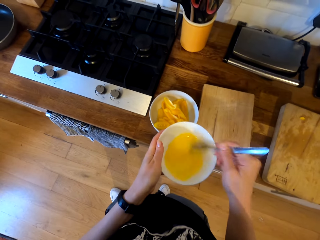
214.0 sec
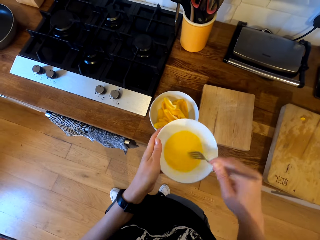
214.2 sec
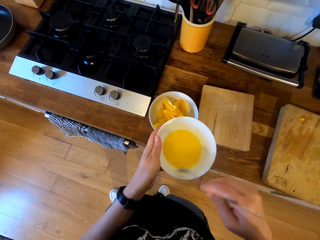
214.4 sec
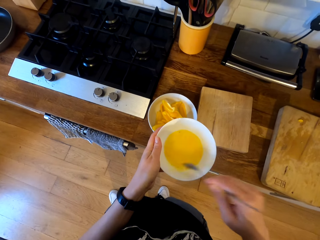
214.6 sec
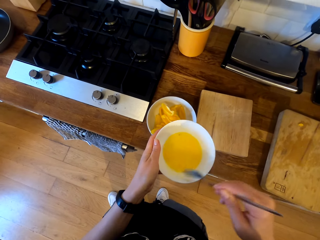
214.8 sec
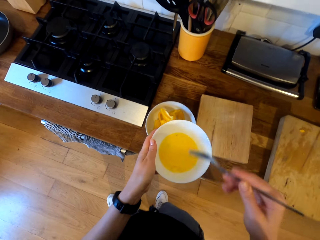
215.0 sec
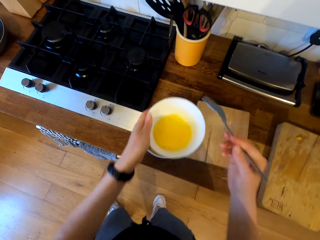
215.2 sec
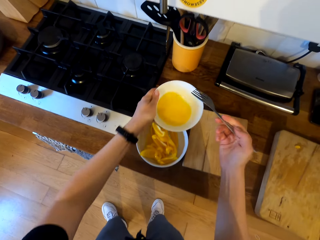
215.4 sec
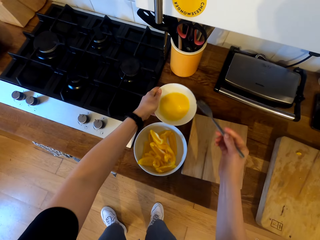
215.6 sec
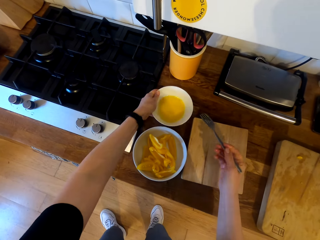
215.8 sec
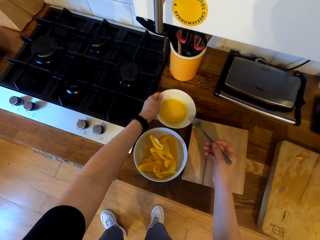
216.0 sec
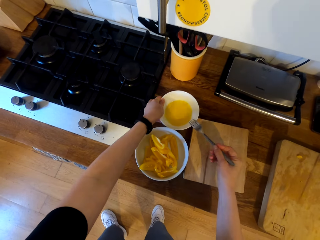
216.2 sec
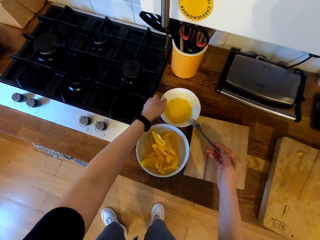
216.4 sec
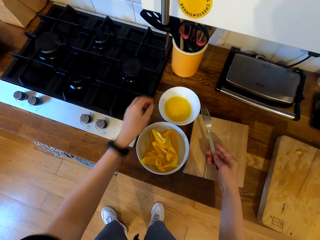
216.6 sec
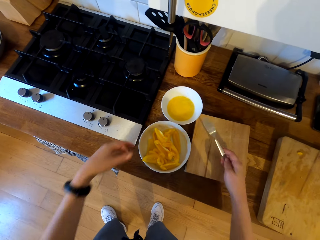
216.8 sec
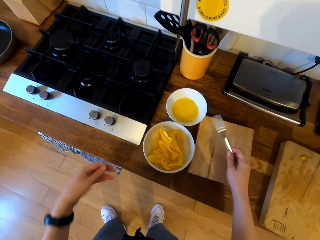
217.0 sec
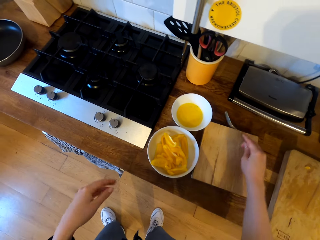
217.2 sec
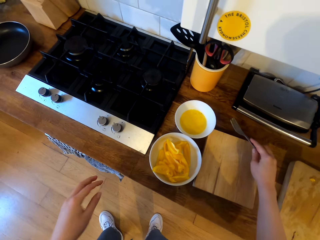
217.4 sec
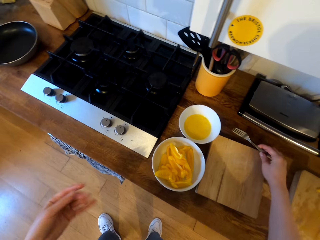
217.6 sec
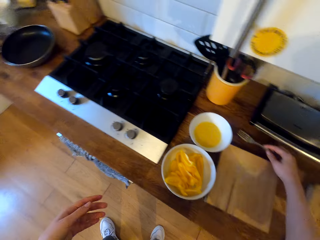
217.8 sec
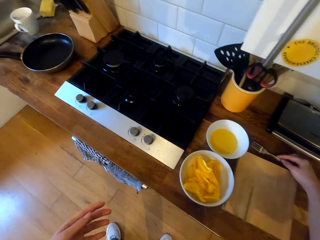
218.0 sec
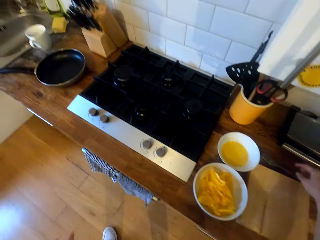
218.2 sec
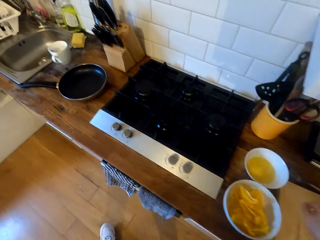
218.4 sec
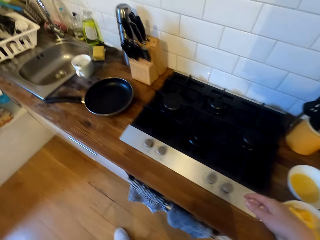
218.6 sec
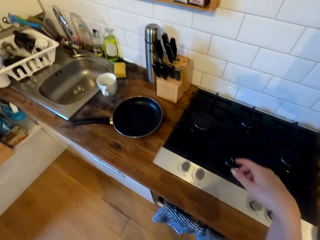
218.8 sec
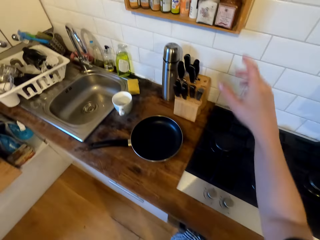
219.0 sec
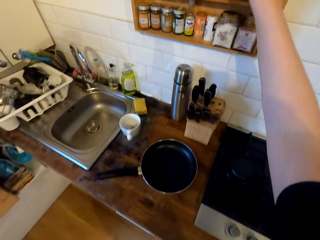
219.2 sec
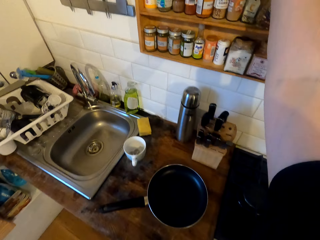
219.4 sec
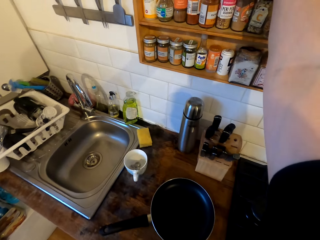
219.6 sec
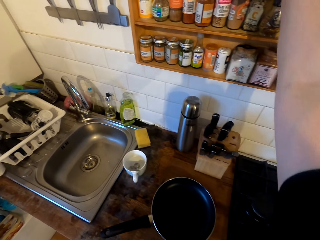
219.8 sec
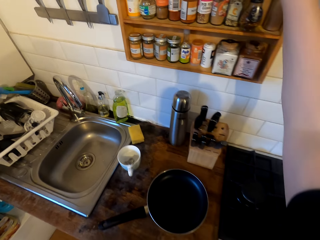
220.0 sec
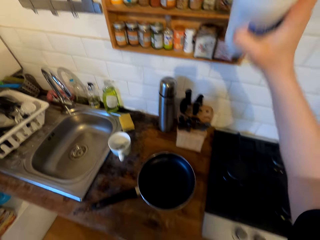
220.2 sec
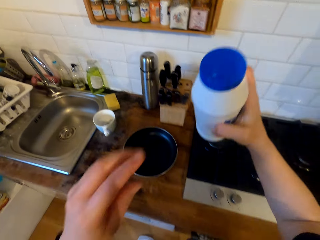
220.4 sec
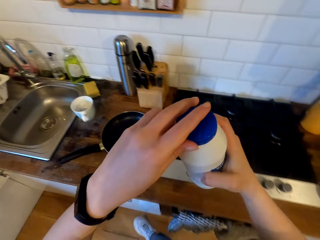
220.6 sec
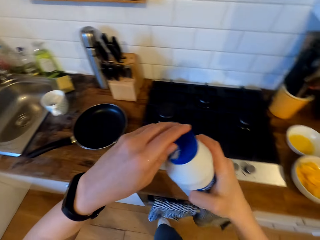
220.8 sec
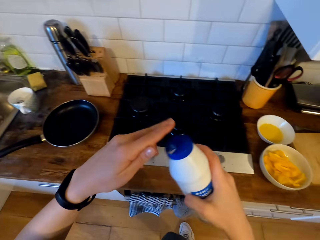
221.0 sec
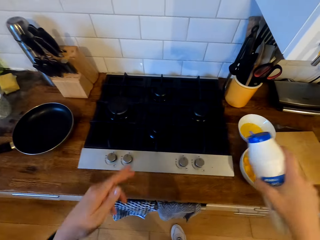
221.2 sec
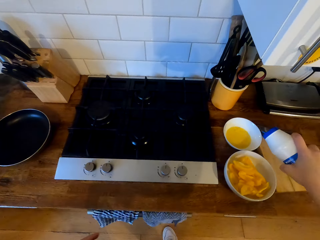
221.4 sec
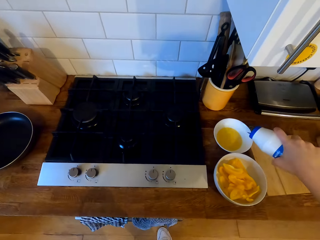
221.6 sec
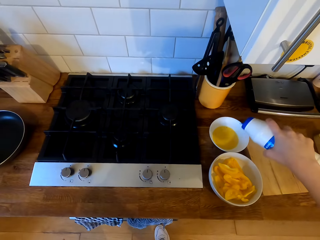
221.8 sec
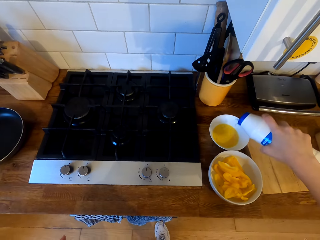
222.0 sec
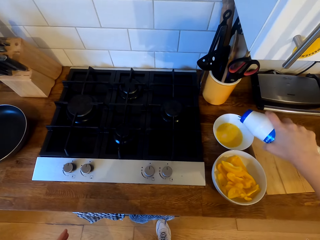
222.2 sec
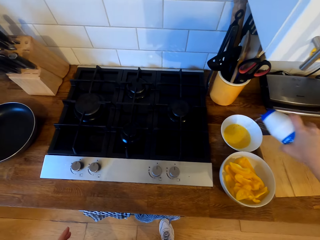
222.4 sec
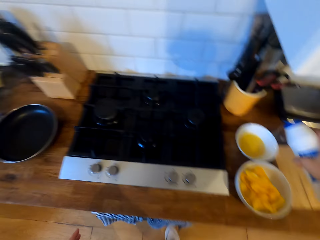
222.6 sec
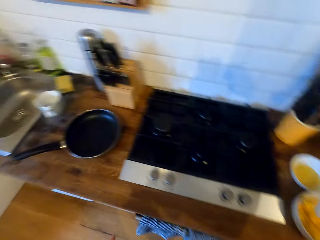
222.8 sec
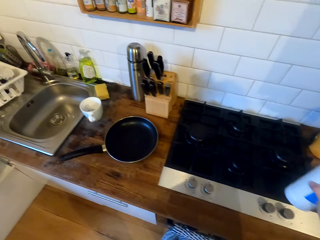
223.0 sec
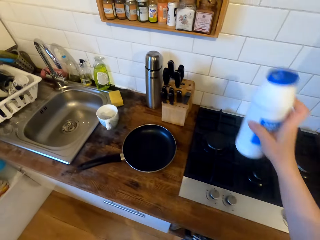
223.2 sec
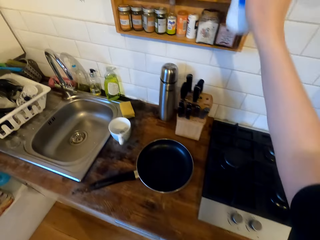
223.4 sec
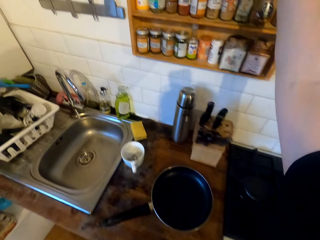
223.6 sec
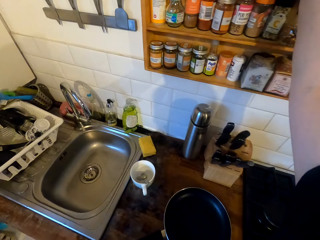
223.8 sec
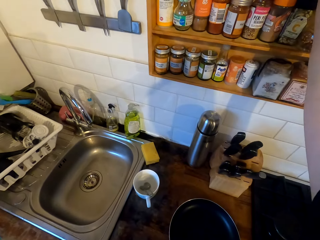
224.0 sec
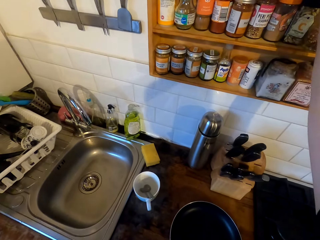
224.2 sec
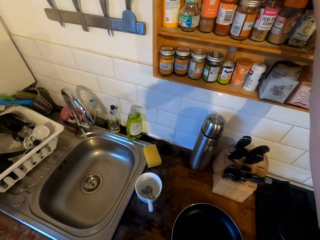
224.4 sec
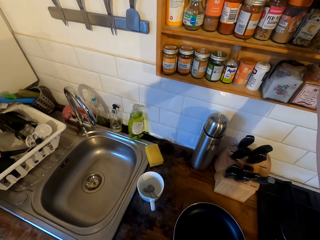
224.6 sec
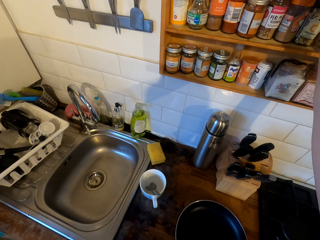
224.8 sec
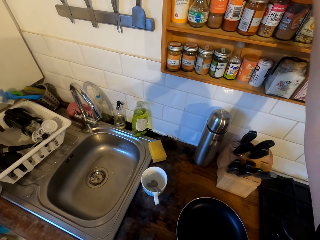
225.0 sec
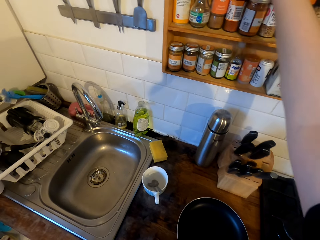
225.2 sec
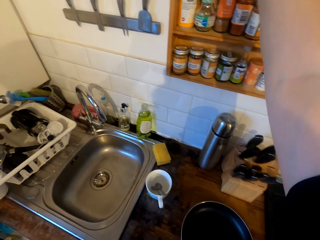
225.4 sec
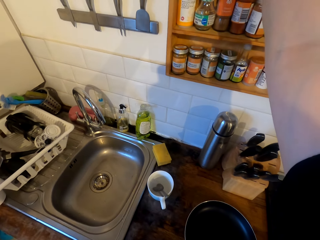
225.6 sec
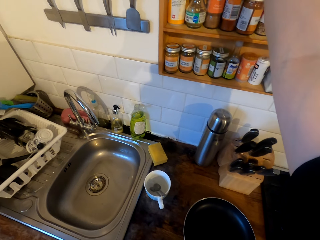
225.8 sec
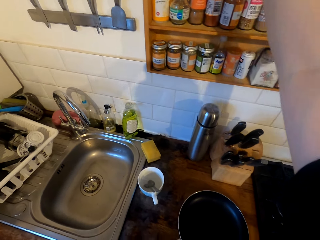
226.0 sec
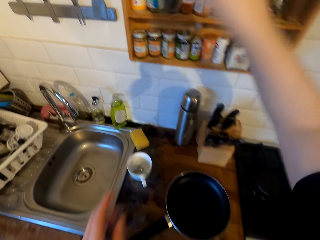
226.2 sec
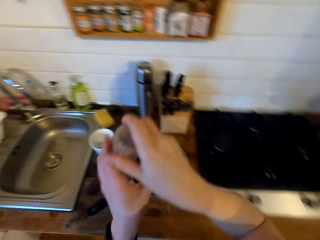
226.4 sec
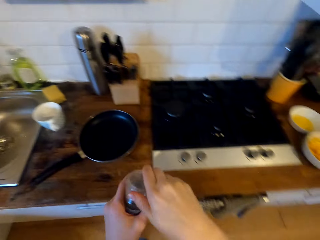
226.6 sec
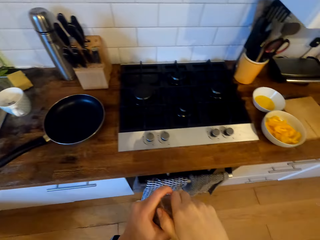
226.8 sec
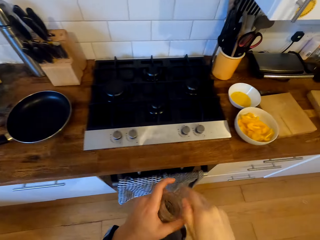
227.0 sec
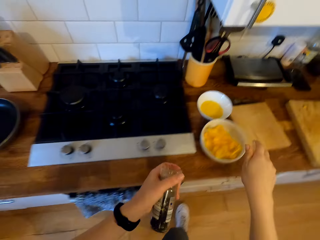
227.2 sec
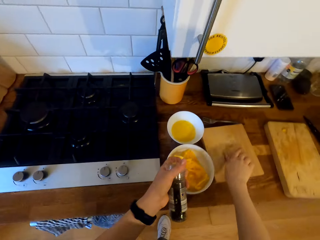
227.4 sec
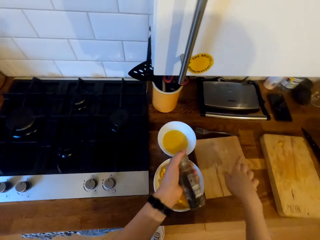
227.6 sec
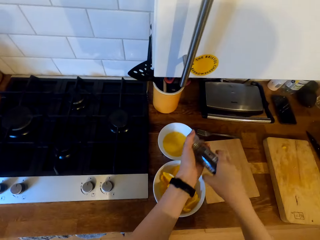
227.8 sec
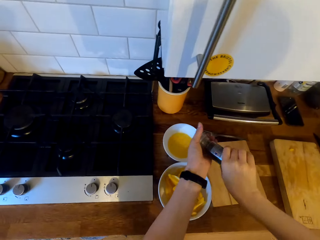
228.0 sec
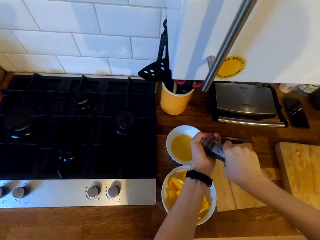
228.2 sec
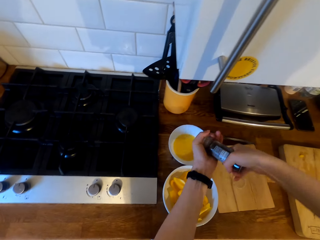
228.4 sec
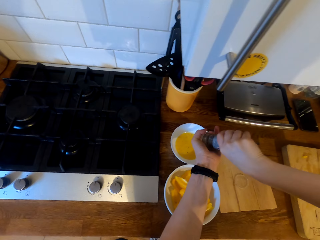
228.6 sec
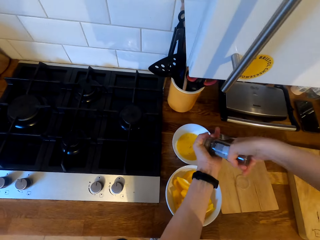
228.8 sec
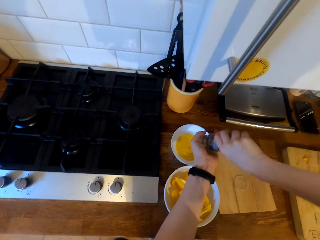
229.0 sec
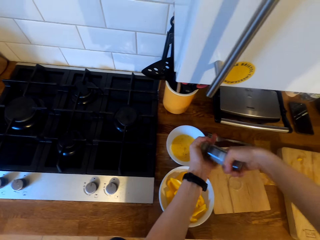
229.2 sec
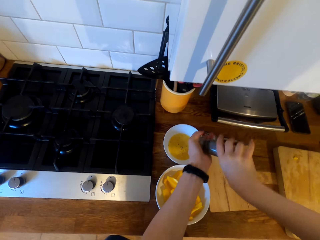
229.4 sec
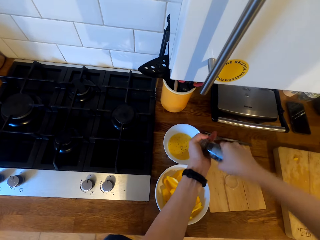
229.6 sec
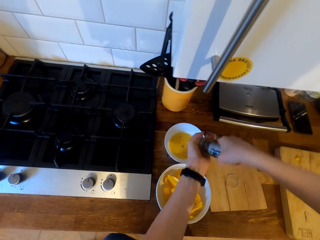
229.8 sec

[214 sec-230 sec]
The camera wearer places the bowl on the cabinet top. They place the fork on the cabinet top. They walk in the kitchen. They pick the salt tin or plastic bottle from the cabinet. They open the tin cap. They season the egg with the salt. They move in the kitchen. They place the salt tin in the cabinet. They pick the ground black pepper bottle from the cabinet. They open the seal cover. They place the seal cover lid on the chopping board. They season the egg with the ground black pepper.

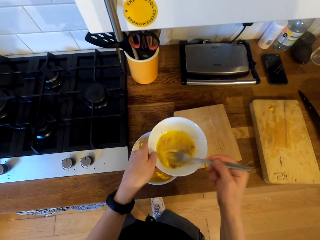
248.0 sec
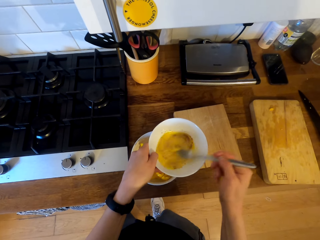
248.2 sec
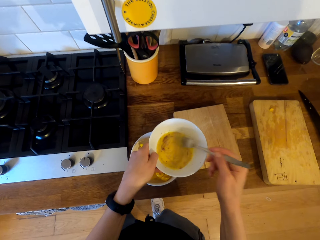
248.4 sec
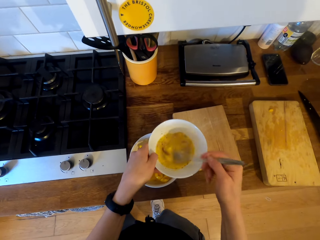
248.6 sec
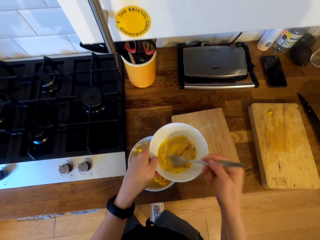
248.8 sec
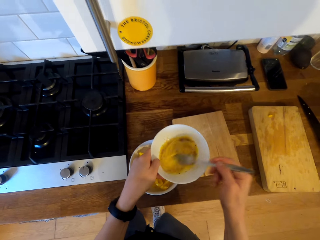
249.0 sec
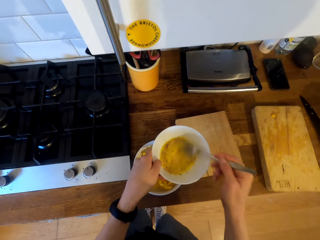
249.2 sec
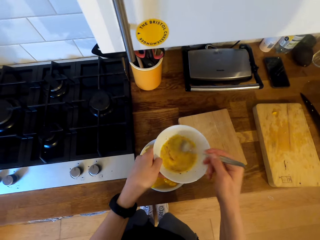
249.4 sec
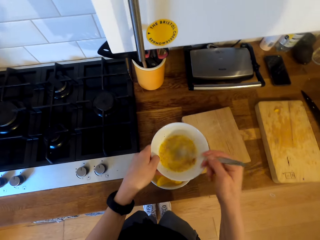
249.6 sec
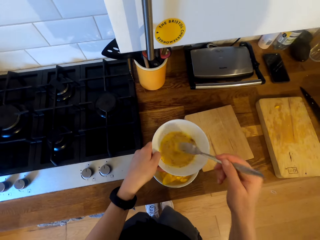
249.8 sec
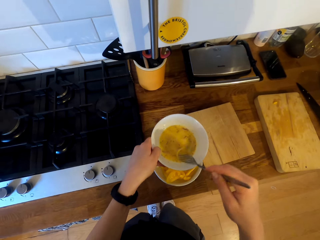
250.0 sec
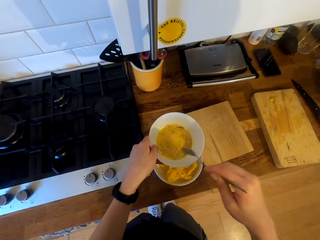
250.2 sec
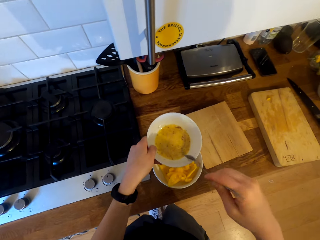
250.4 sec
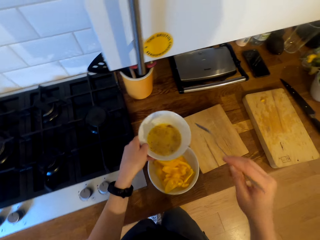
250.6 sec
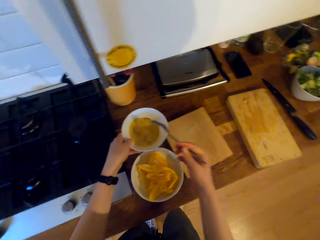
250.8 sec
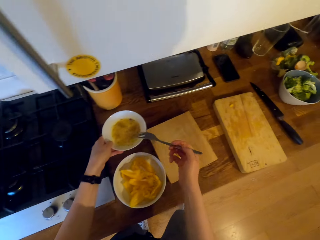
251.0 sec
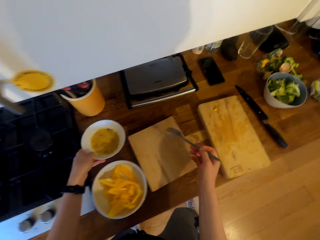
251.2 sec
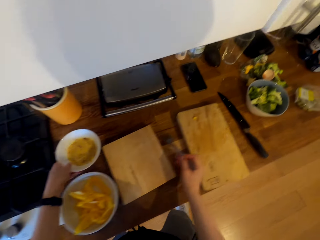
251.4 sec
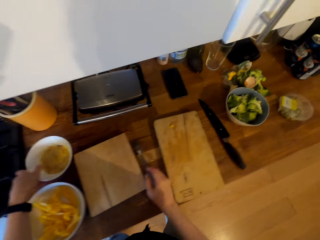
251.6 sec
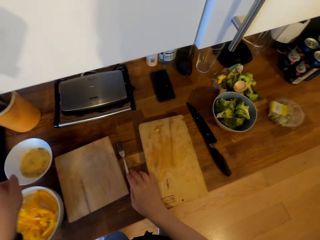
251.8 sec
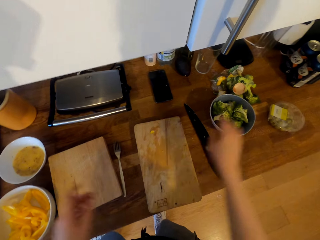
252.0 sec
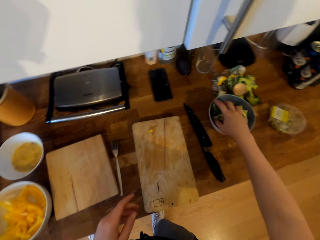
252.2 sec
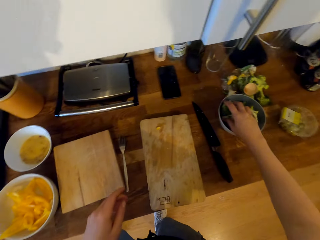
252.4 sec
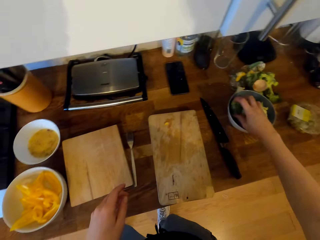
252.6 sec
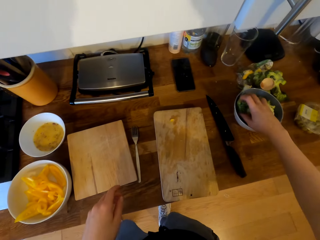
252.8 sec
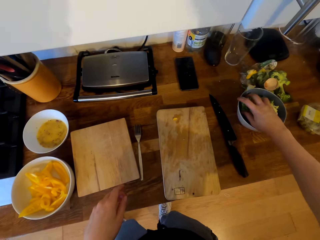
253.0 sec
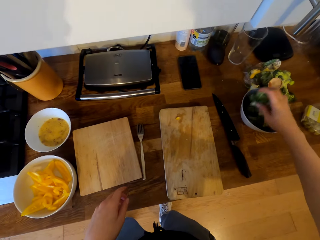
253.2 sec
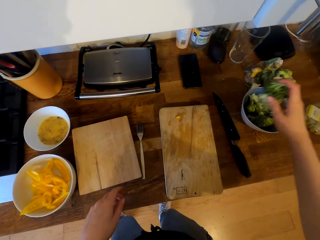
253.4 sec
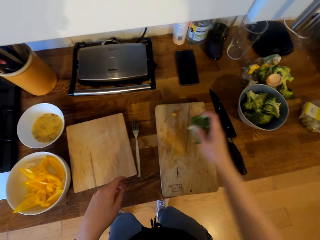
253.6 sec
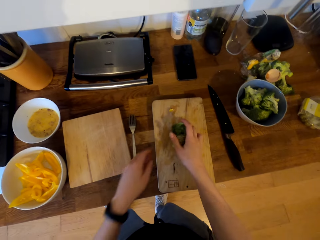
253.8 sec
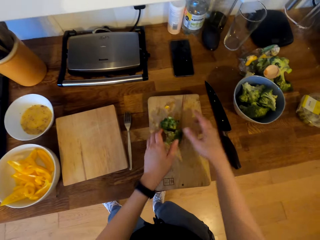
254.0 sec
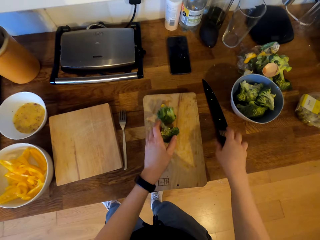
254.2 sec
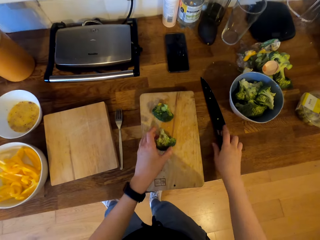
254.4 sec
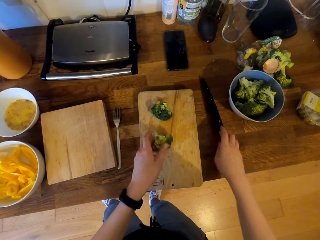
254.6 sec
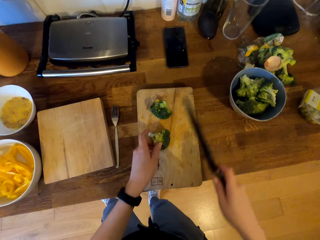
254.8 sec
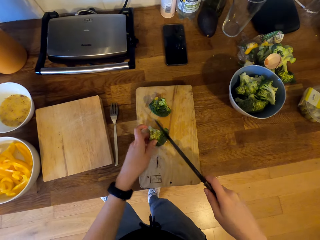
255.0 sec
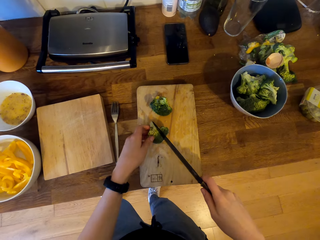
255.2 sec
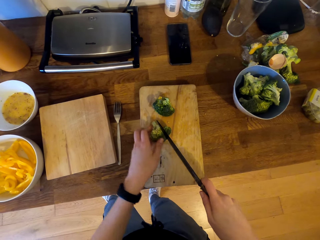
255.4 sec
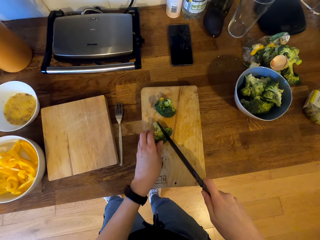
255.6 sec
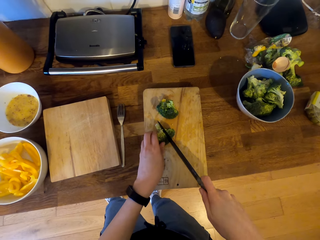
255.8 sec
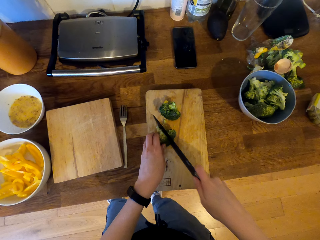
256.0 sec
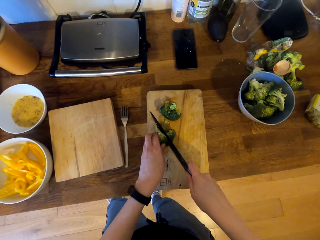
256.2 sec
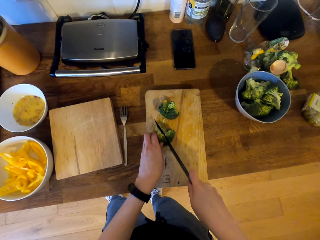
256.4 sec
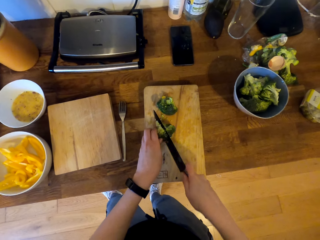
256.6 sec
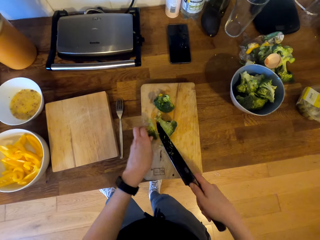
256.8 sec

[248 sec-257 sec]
The camera wearer hits the fork in the bowl. They place the bowl on the cabinet top. They place the fork on the cabinet top. They pick the broccoli or cauliflower in the bowl. They place the broccoli on the chopping board. They pick the knife. They chop the broccoli.
